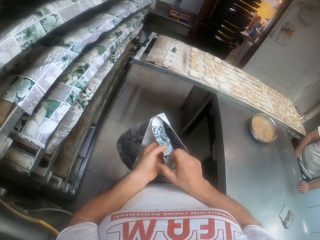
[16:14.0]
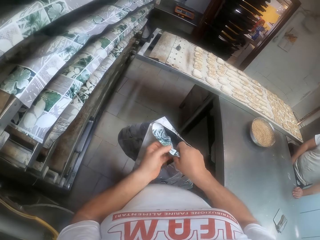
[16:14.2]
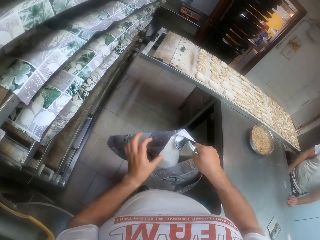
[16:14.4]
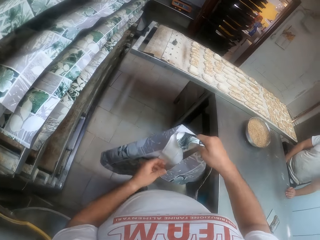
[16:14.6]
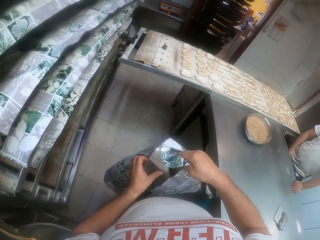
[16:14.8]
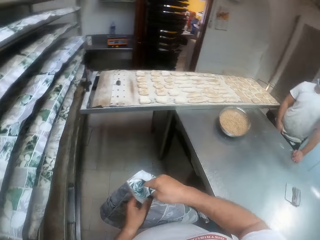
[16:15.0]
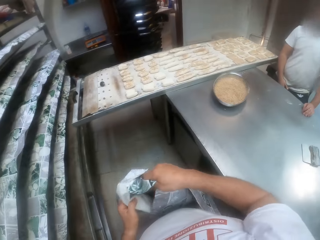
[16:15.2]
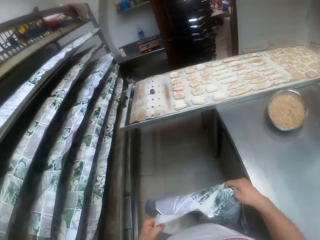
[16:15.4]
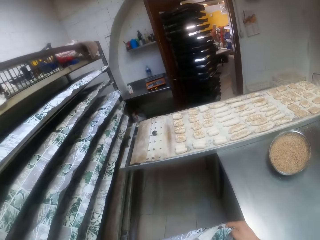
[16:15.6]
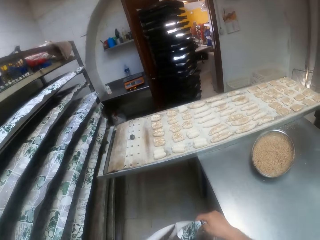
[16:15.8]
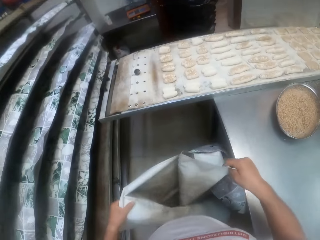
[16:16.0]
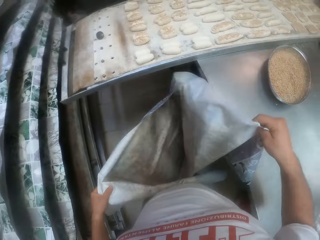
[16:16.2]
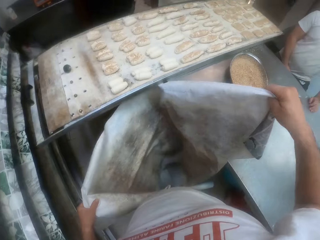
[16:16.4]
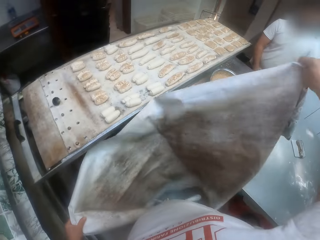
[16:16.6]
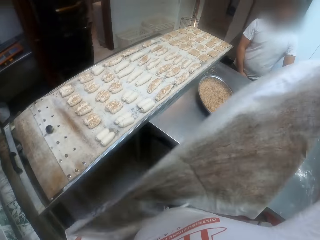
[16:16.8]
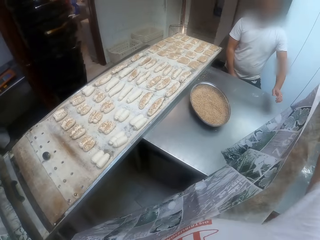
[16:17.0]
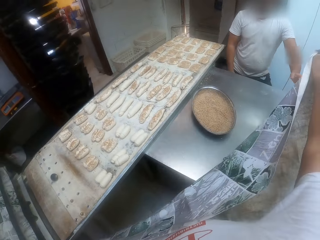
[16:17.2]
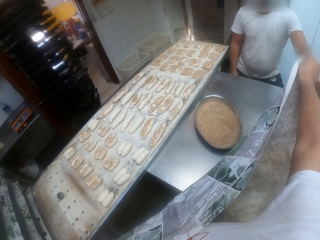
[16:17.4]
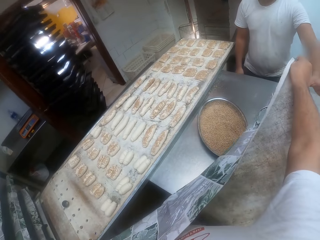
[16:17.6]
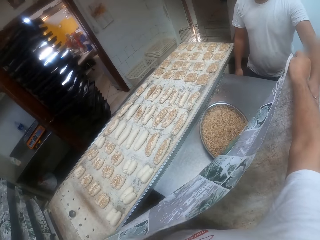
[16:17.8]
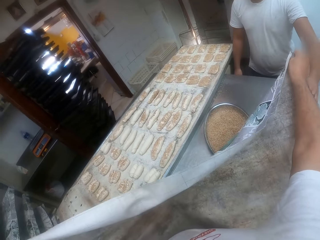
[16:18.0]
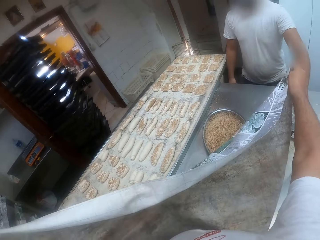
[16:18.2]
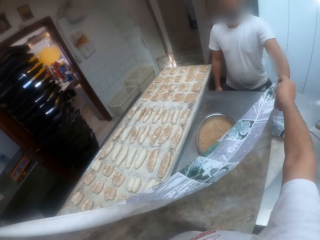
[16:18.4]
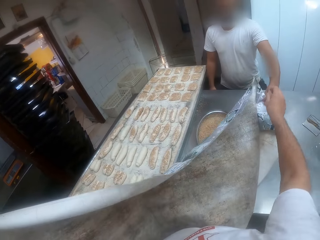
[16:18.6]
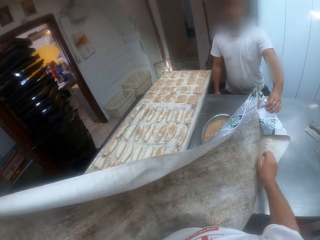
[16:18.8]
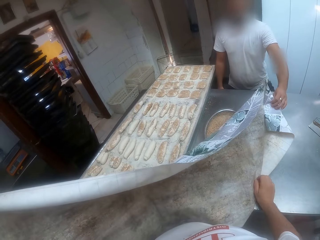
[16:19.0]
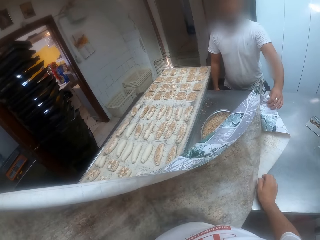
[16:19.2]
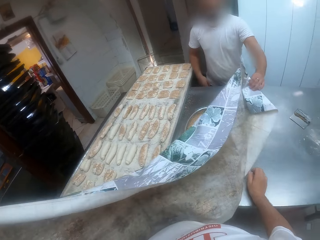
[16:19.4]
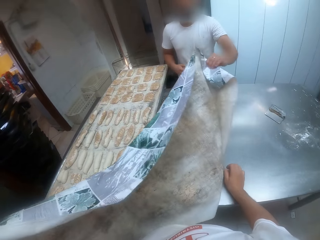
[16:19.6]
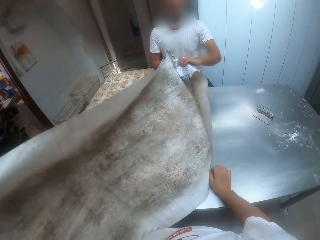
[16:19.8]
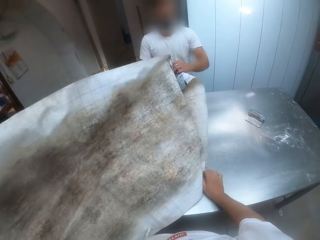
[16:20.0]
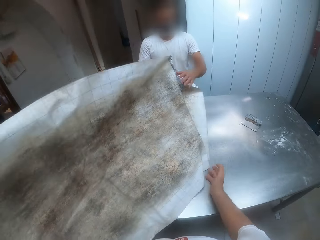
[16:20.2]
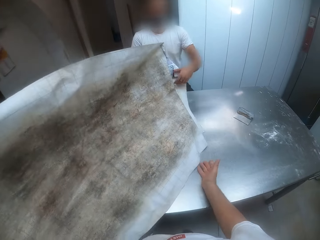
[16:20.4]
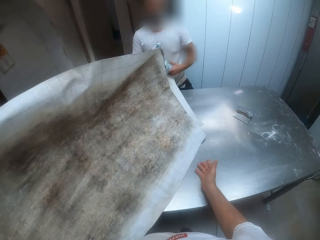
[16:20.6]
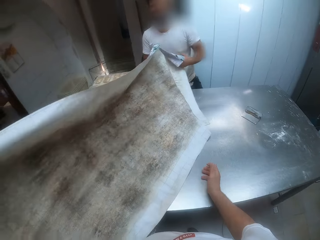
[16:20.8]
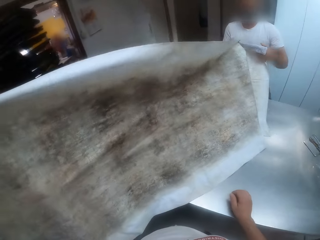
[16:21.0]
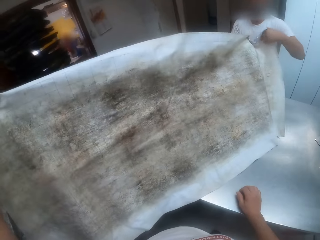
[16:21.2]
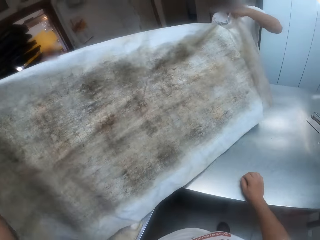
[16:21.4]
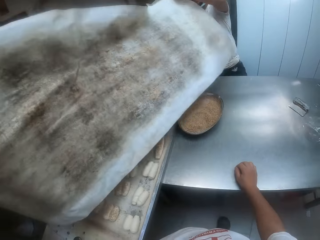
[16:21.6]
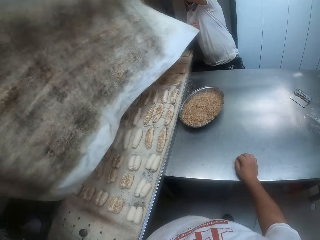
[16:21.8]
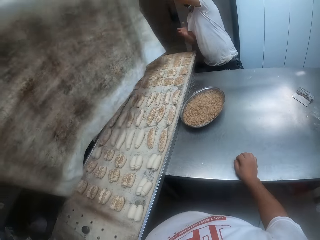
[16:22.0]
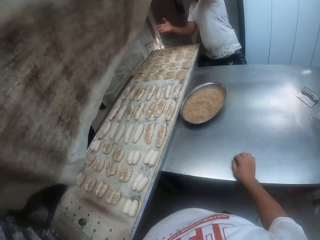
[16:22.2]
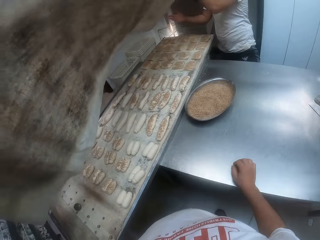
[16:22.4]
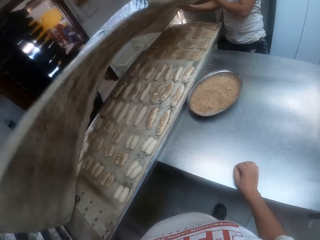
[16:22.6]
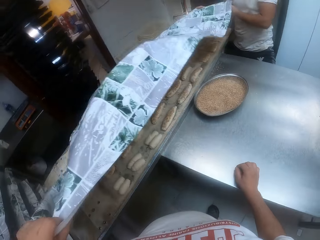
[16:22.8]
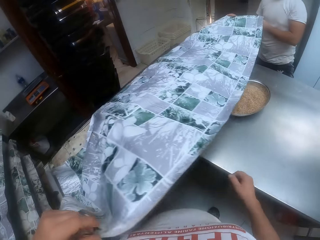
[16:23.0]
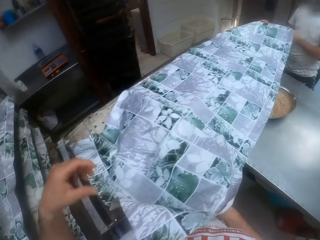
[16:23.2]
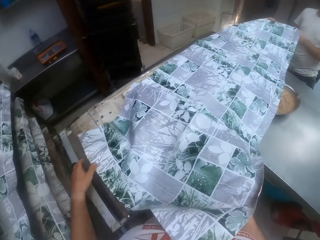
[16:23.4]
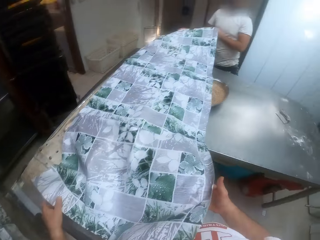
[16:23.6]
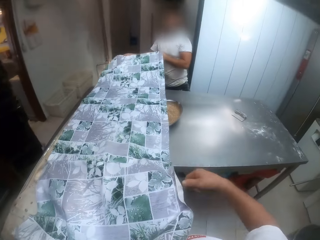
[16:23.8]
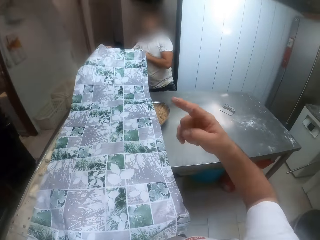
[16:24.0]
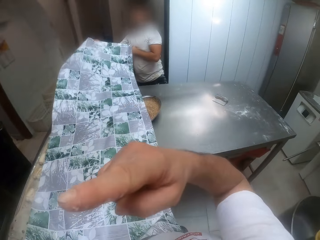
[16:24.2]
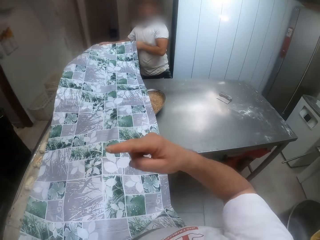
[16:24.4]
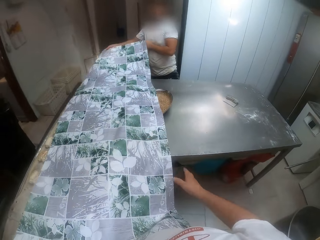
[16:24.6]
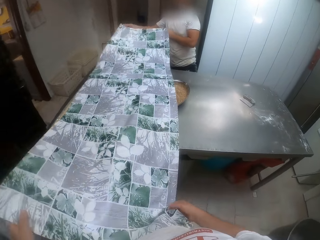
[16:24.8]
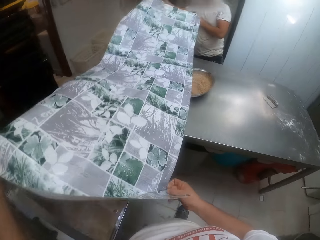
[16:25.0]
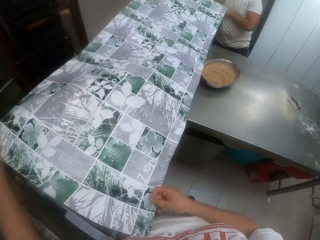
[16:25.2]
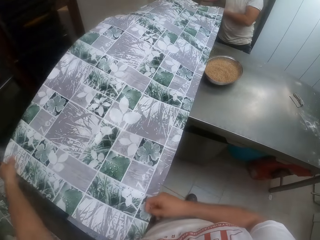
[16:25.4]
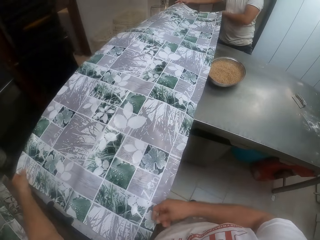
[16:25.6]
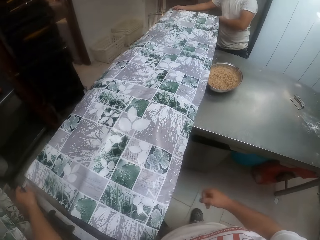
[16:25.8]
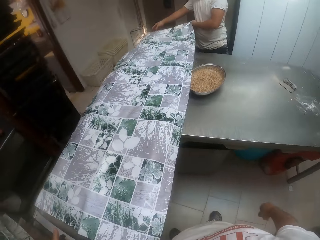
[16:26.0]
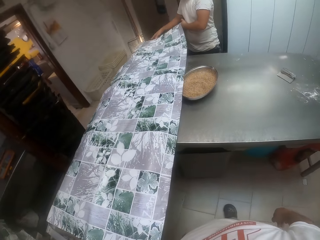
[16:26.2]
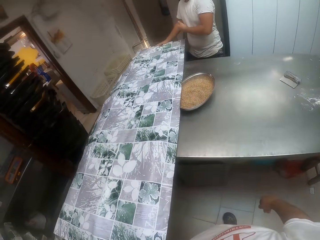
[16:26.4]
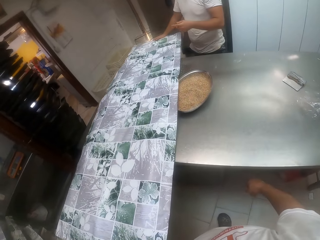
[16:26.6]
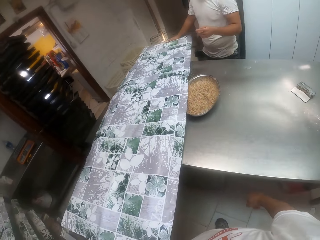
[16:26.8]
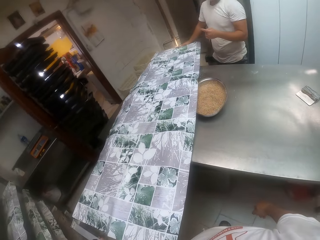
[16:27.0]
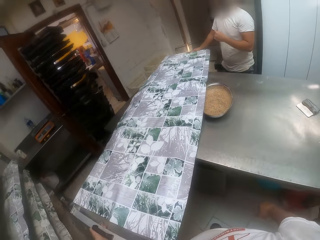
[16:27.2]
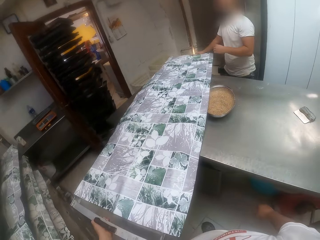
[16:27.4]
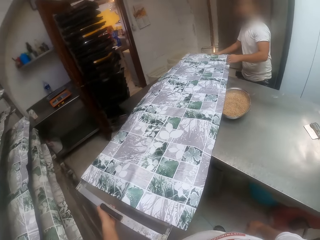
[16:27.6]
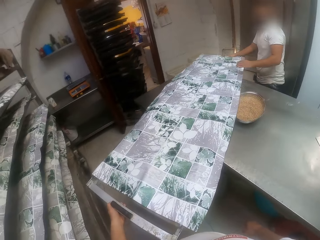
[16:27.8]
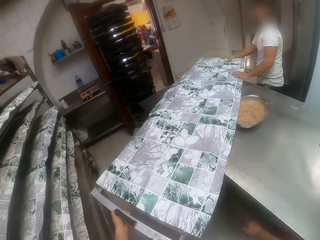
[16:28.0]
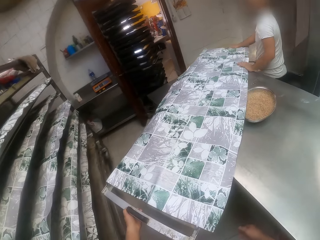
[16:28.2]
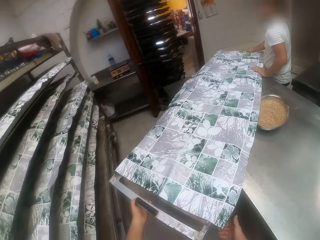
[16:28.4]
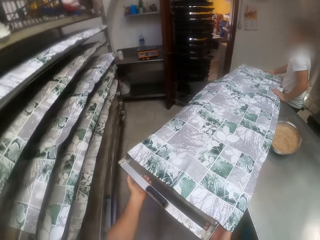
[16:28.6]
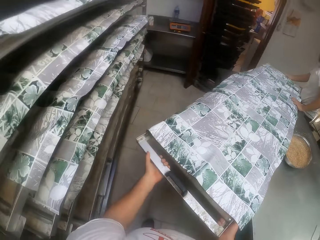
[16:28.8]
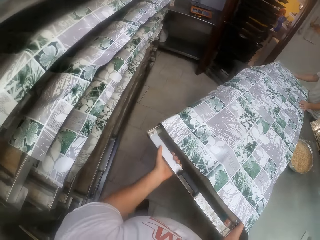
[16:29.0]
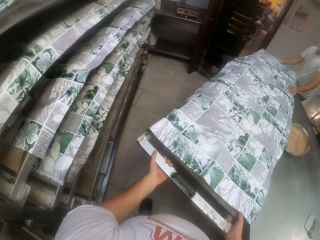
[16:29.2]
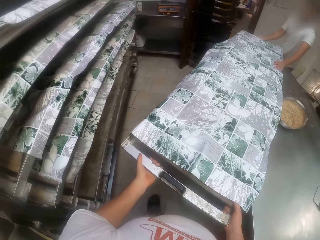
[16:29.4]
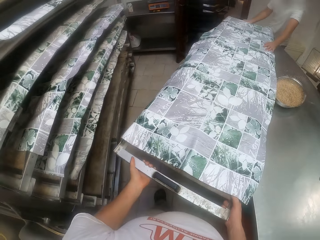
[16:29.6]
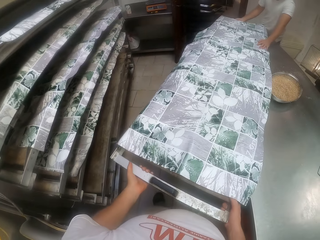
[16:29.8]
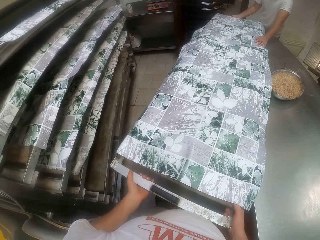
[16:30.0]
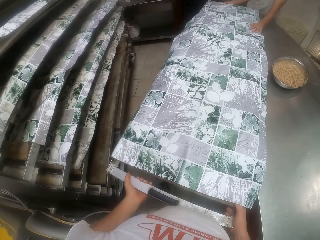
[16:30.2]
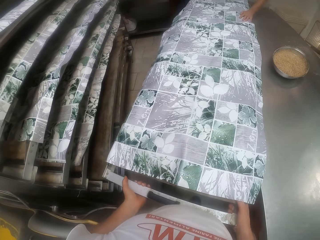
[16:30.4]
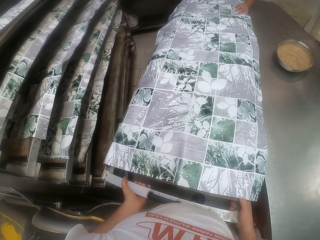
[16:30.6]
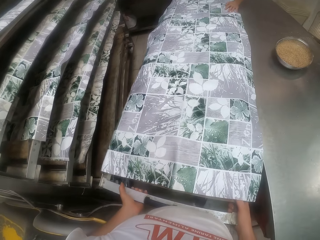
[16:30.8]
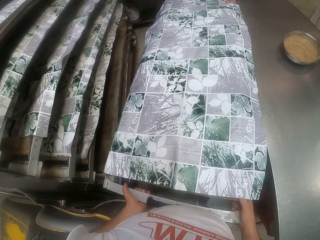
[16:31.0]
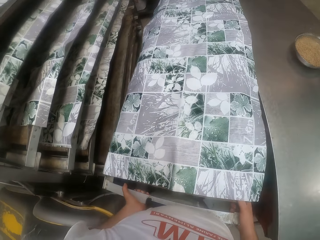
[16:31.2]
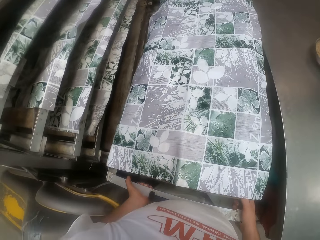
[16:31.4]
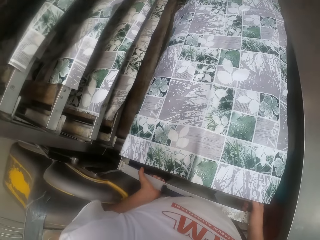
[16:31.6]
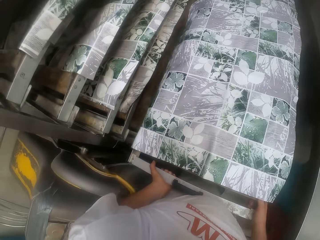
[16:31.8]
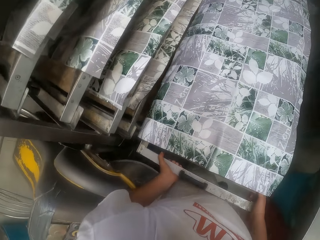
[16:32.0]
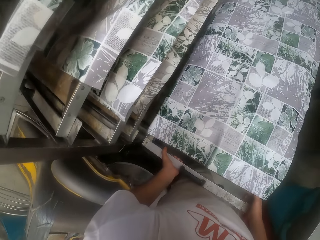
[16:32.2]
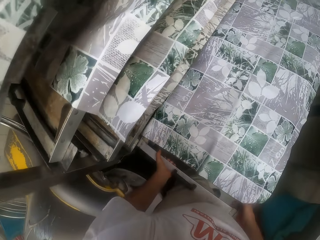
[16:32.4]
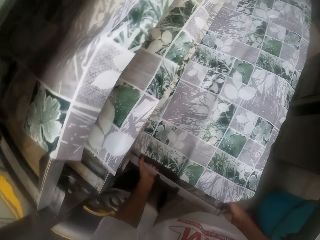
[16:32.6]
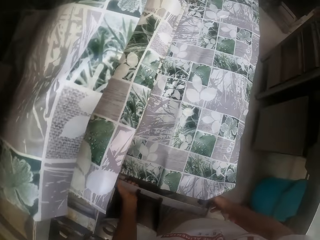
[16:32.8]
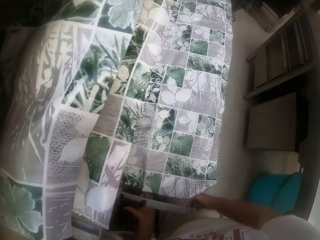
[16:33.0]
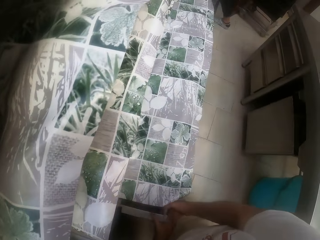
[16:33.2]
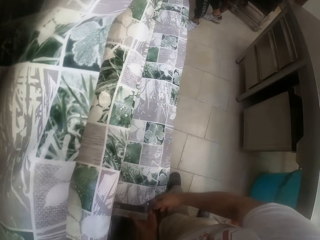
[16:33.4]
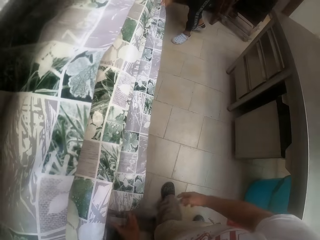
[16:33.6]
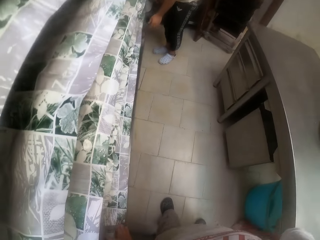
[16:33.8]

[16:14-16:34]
The camera wearer opens up the covering paper with both hands. A man holds the covering paper with his left hand. The man takes the paper. The man holds the covering paper with his right hand. The man covers the doughs on the tray on the countertop with the covering paper in both hands. The camera wearer covers the doughs on the tray on the countertop with the covering paper. He moves the tray on the countertop with his left hand. The man moves the tray on the countertop with his right hand. The man touches the covering paper on the tray with his left hand. The camera wearer carries the tray on the countertop with both hands. He drops the tray in his hands into a compartment in the rack.
